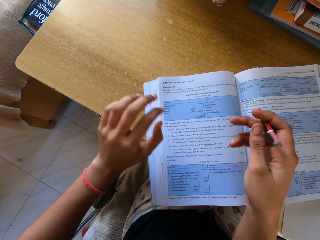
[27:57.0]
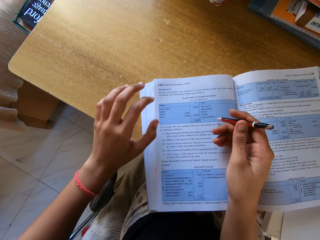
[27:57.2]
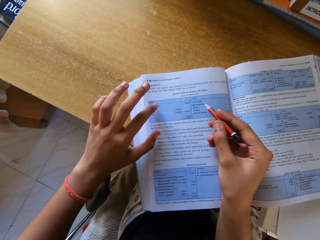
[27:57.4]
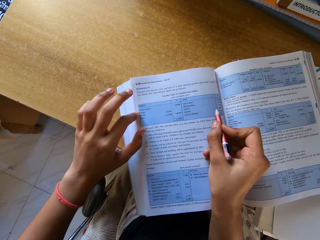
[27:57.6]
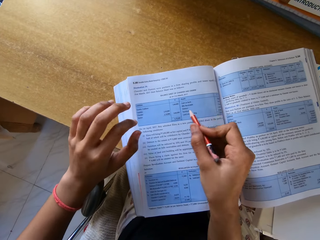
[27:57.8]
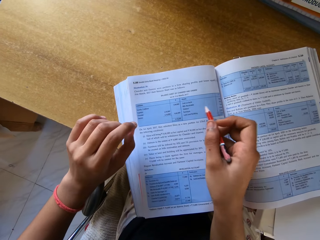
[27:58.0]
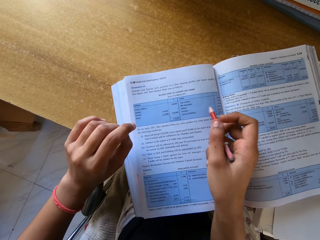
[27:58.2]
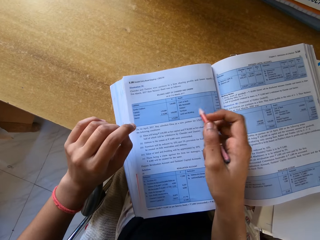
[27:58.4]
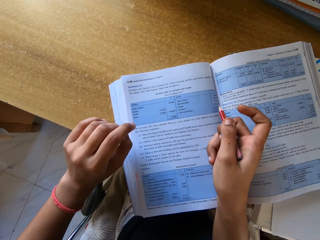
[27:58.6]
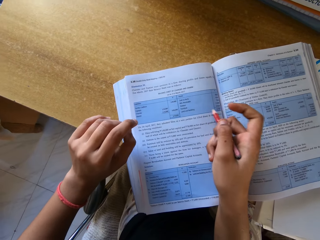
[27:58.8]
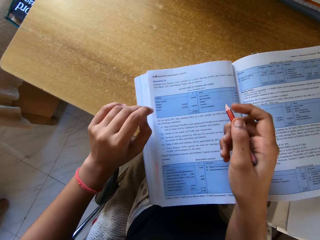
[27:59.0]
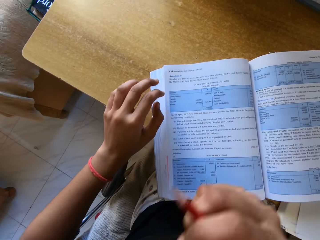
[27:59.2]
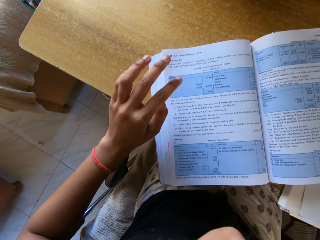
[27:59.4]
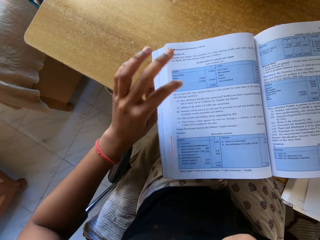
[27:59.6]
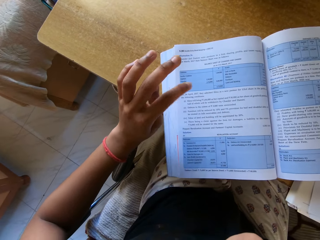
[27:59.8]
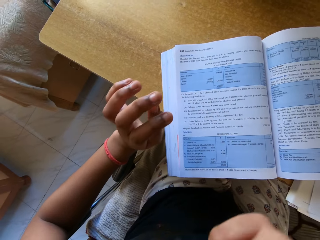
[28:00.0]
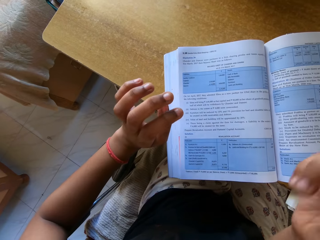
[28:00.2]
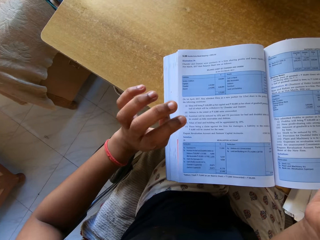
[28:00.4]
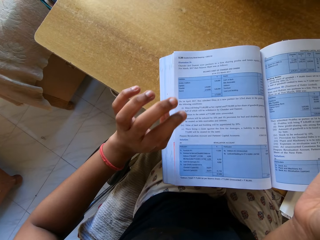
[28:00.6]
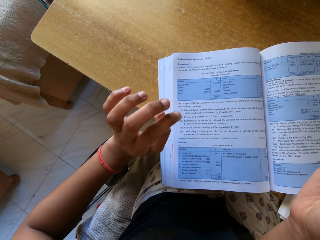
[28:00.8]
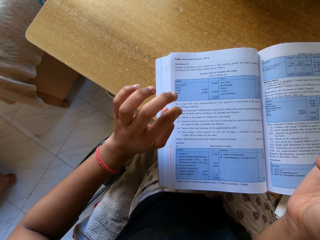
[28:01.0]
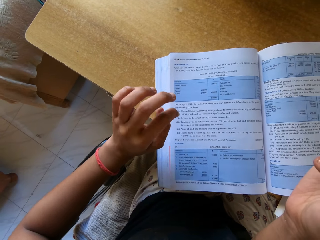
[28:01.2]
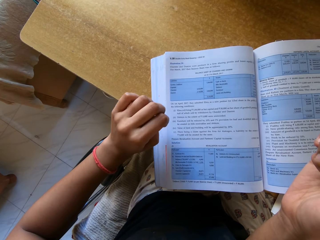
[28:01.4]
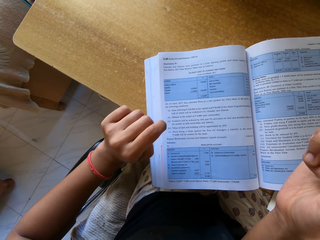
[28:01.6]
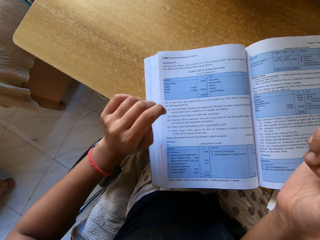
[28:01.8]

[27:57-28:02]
The camera wearer reads a book. They lift the left hand. They move the left hand.

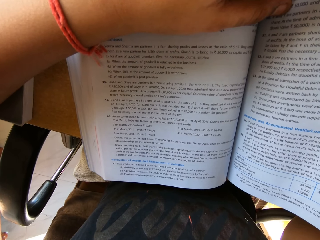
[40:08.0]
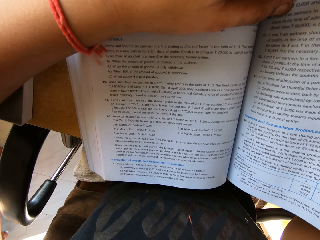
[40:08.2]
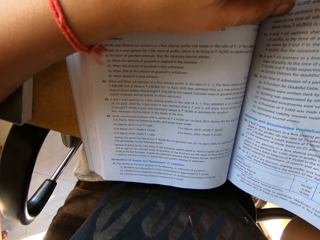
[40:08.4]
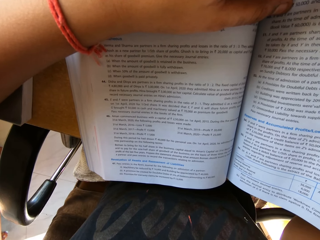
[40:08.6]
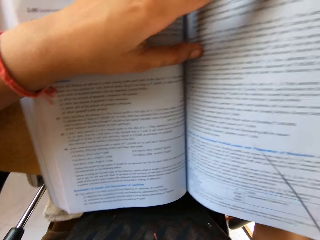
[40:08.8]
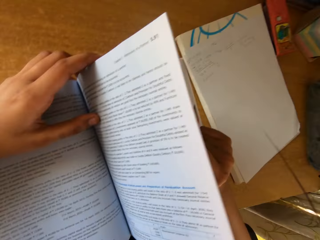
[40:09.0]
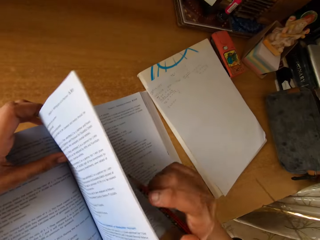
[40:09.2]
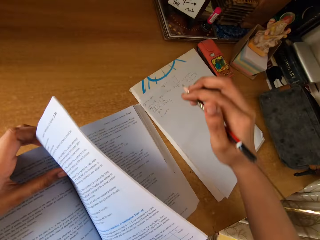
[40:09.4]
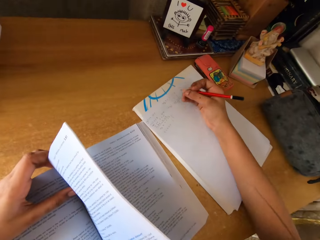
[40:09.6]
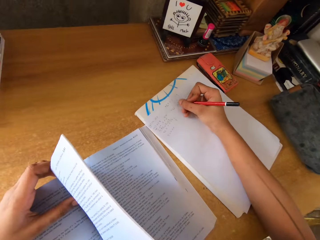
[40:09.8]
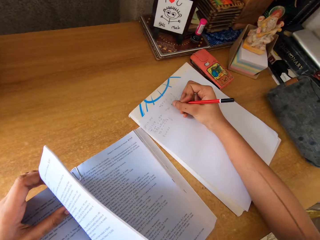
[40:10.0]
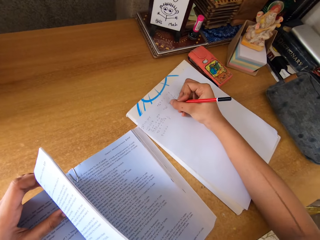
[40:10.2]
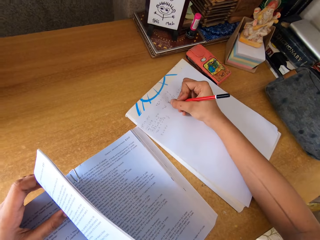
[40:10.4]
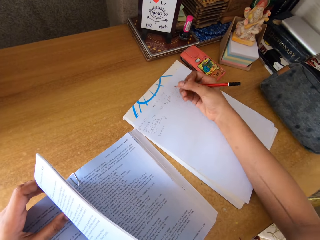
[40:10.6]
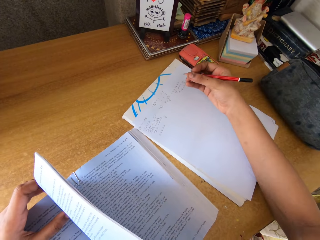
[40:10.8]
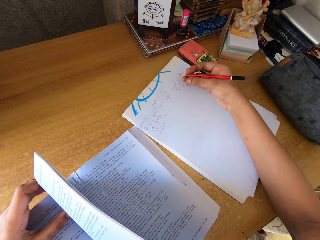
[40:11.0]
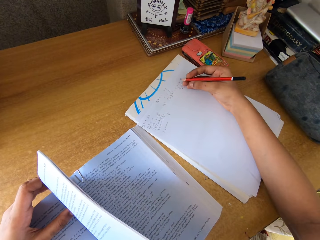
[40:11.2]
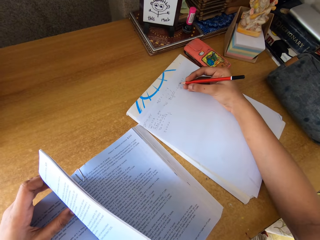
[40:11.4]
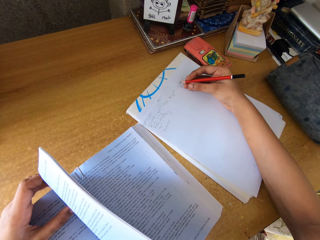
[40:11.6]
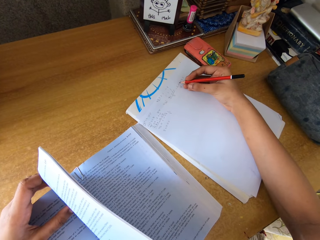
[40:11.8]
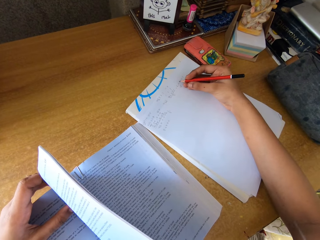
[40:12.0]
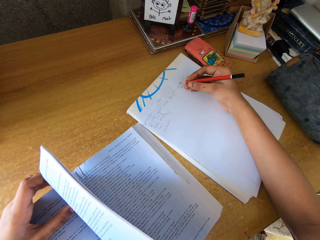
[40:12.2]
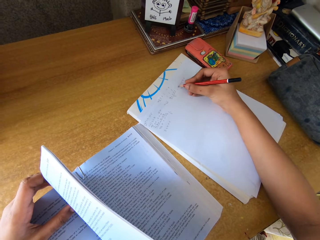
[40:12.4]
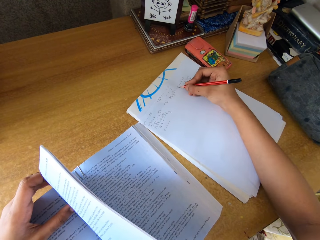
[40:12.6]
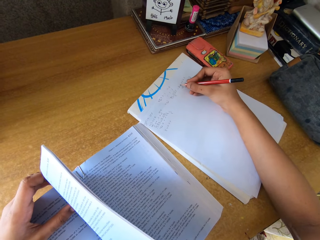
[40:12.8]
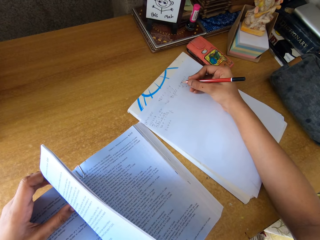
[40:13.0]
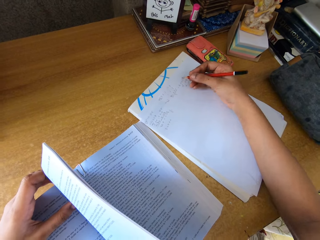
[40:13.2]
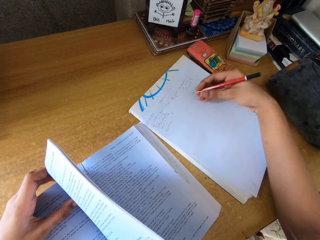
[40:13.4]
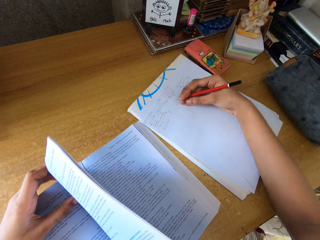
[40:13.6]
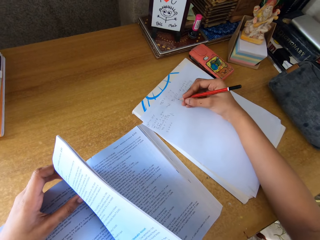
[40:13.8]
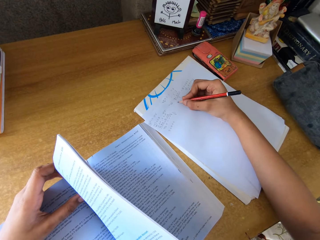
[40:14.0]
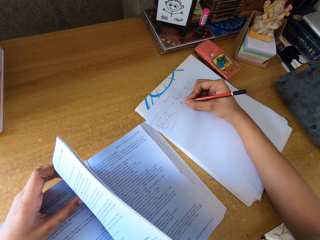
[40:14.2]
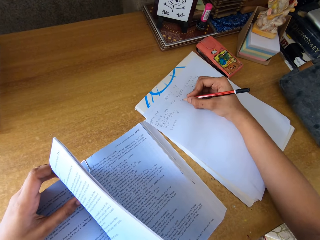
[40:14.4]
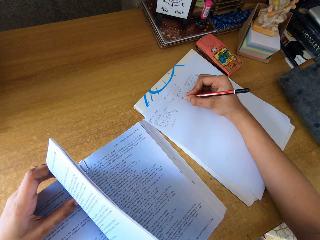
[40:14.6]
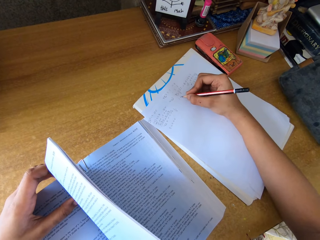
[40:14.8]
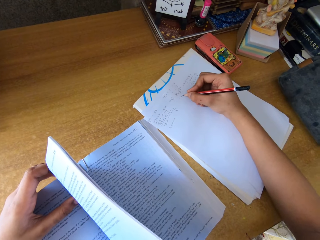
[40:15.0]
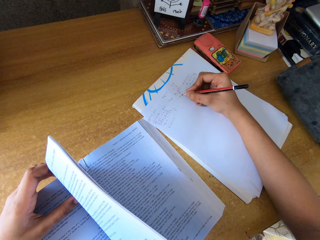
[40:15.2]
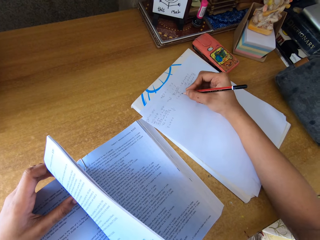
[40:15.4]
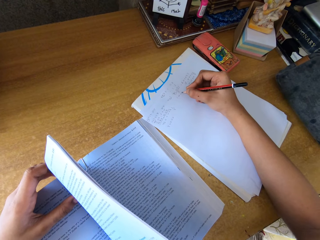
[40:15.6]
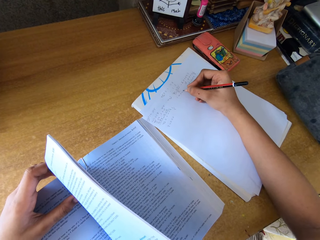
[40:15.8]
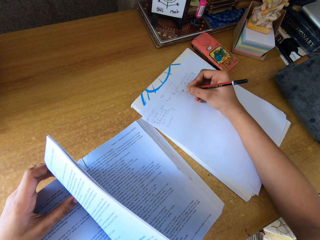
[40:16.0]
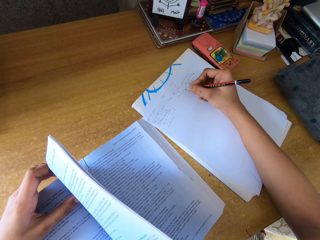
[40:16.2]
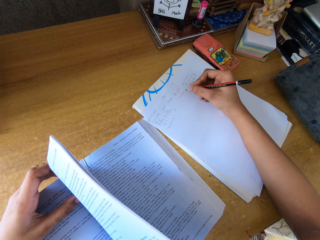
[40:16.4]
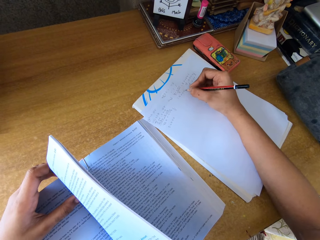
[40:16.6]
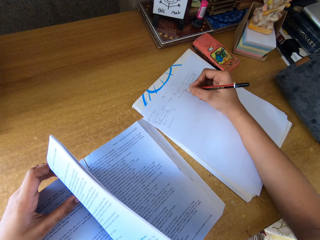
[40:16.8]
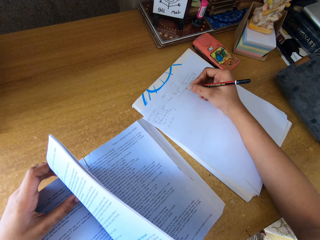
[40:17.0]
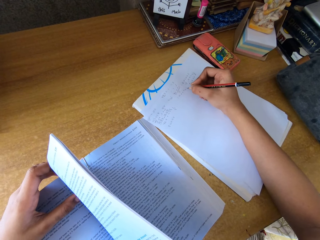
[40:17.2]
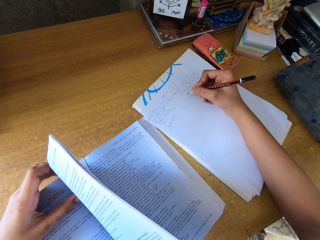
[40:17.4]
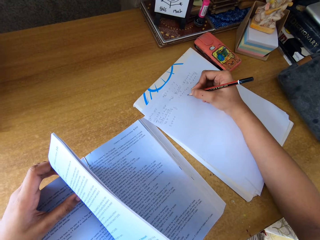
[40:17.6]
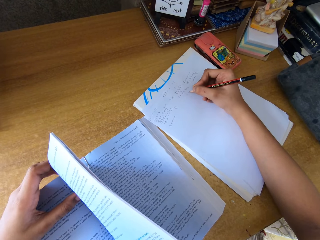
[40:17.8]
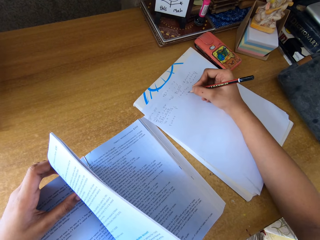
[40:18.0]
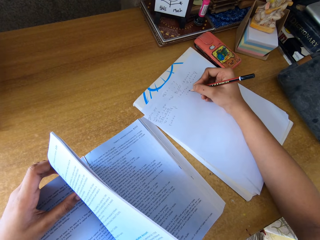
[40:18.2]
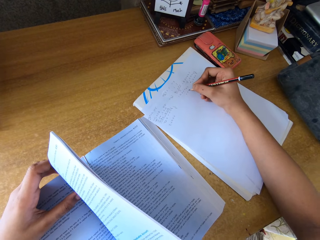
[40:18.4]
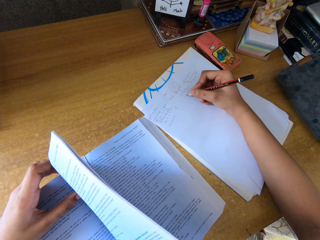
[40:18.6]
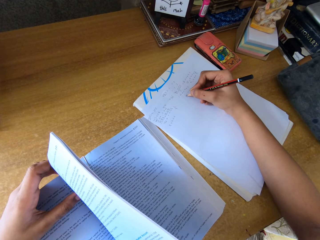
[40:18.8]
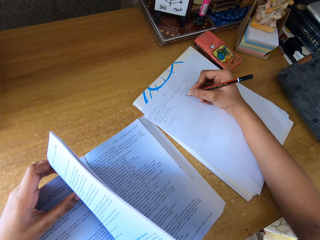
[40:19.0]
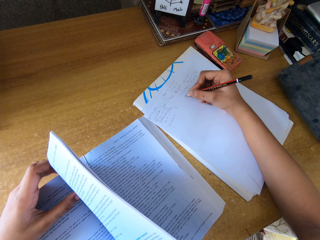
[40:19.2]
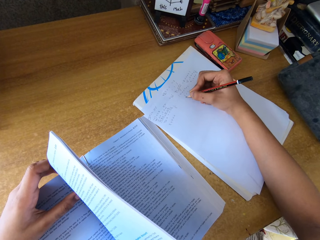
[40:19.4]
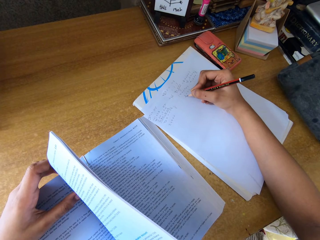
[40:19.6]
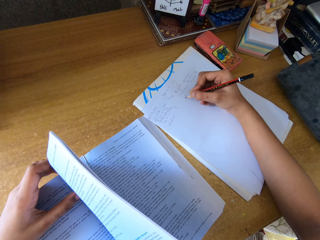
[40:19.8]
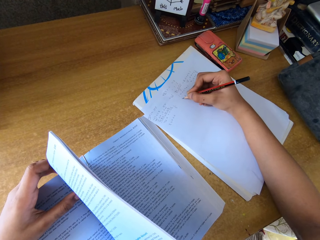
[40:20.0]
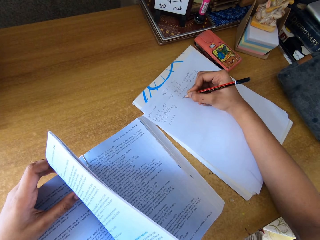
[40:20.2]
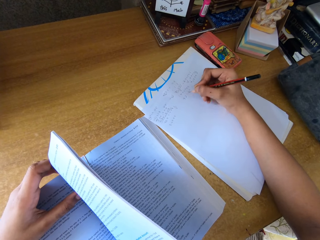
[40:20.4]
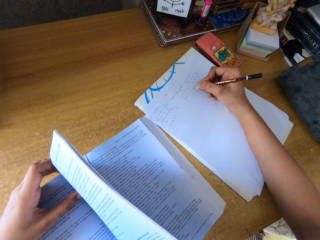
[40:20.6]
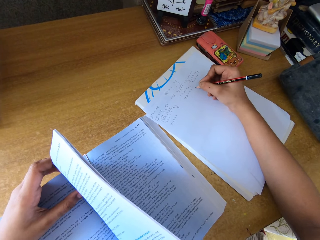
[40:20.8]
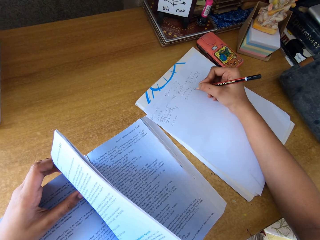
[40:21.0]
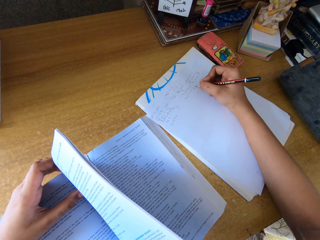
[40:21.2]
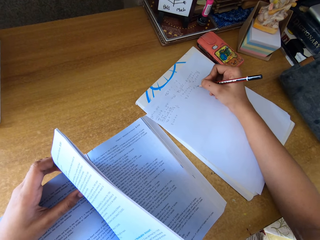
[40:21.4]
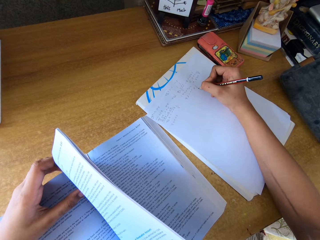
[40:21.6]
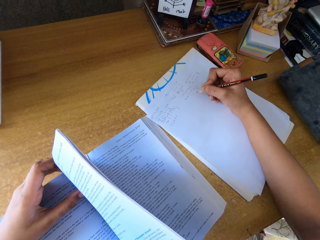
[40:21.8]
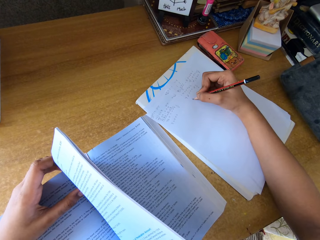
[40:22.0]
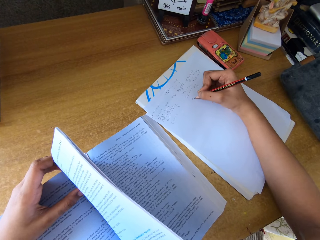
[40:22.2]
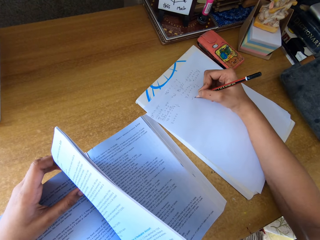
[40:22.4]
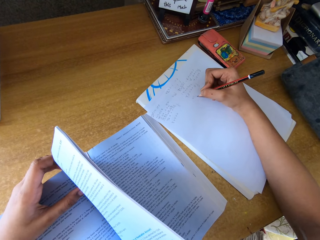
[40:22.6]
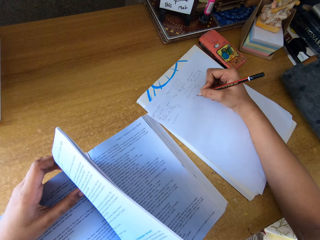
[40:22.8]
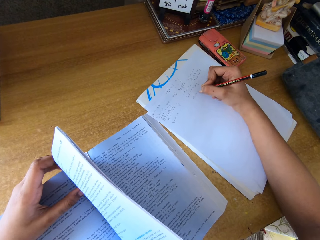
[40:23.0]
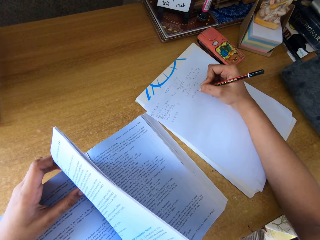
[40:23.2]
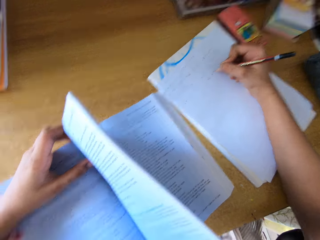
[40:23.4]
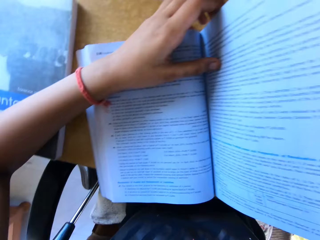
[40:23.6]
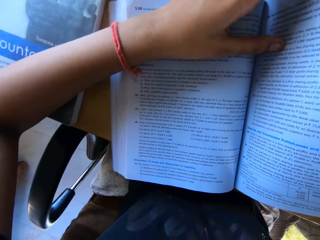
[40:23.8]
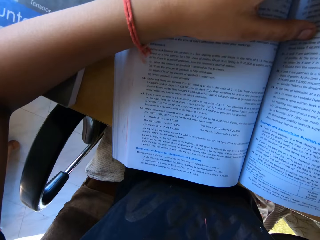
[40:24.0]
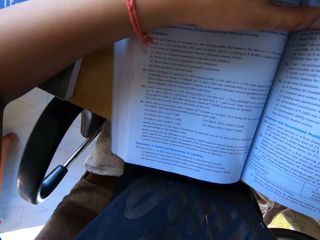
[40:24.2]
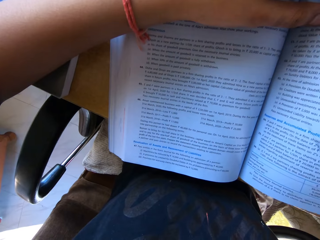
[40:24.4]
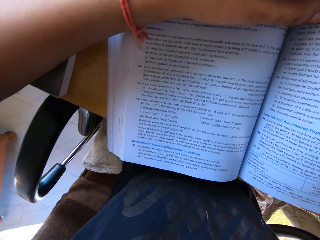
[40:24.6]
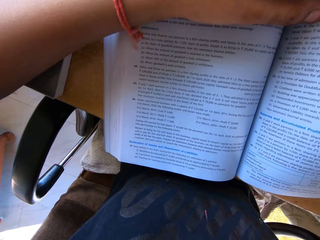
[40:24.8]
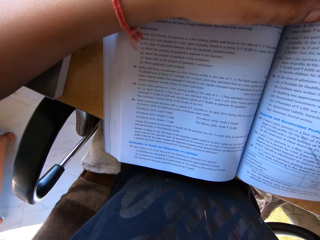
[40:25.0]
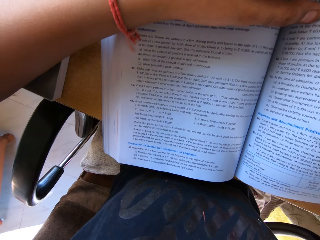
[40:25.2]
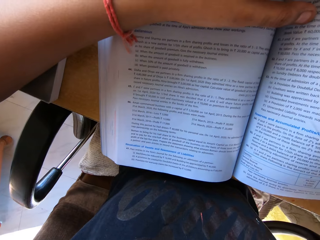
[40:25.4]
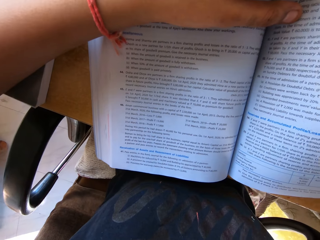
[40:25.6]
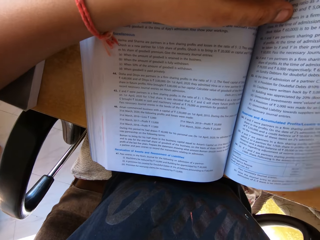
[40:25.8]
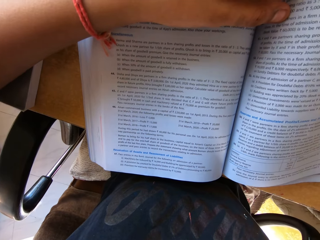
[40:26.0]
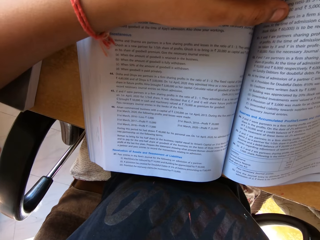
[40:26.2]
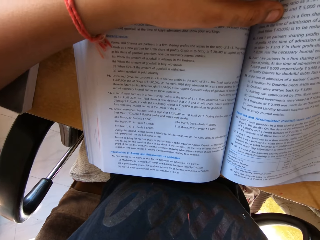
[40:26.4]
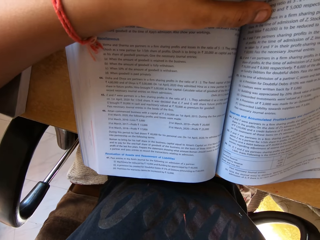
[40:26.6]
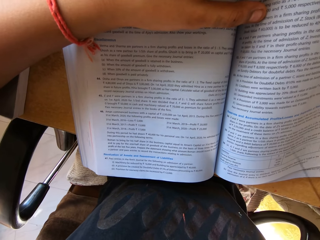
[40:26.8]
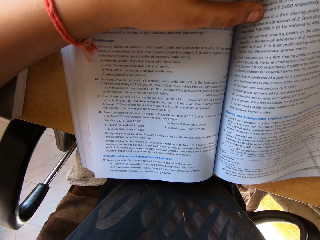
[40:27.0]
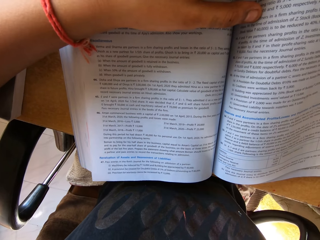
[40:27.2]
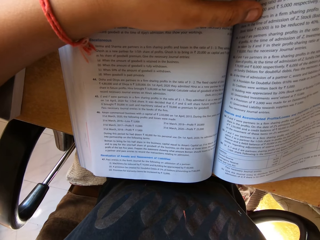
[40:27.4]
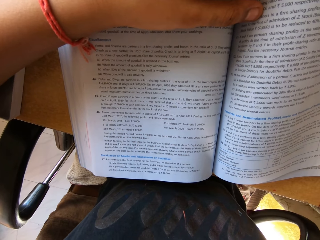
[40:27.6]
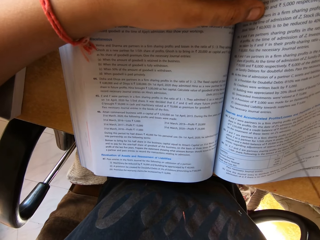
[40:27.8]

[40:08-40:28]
The camera wearer writes on a paper with a pencil. They look at the book on the table.
